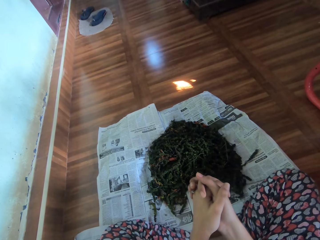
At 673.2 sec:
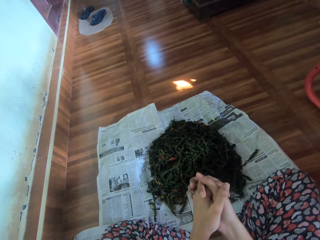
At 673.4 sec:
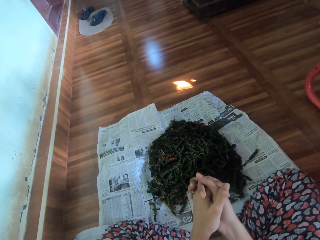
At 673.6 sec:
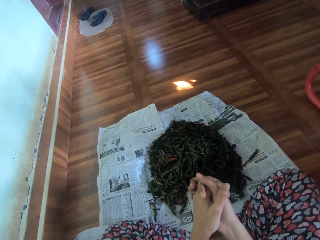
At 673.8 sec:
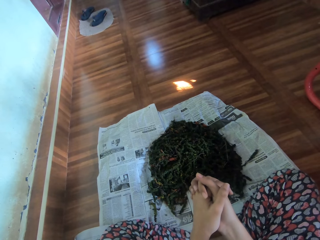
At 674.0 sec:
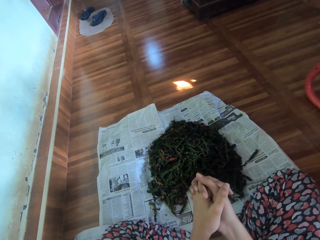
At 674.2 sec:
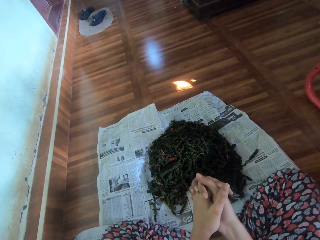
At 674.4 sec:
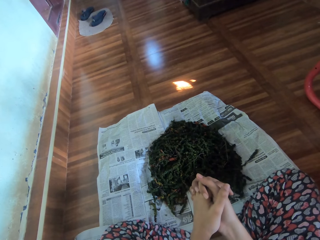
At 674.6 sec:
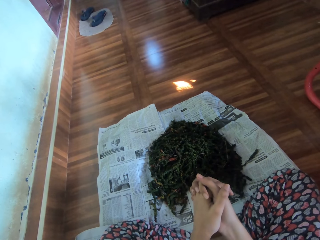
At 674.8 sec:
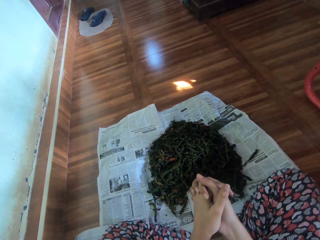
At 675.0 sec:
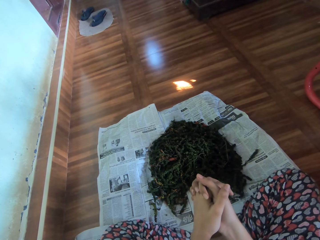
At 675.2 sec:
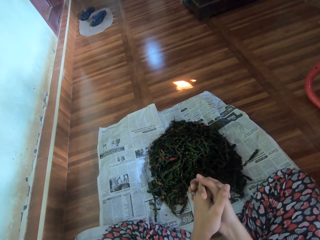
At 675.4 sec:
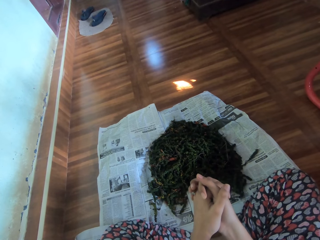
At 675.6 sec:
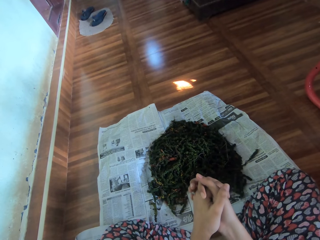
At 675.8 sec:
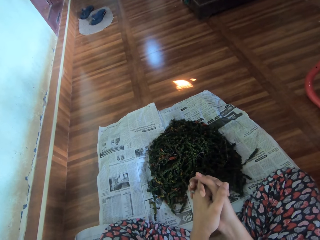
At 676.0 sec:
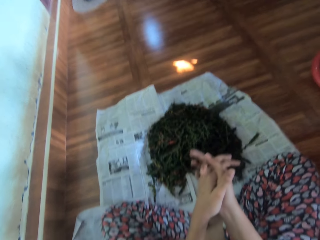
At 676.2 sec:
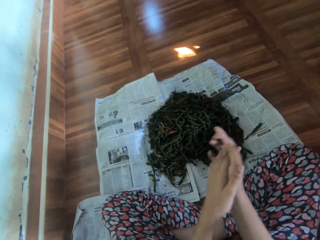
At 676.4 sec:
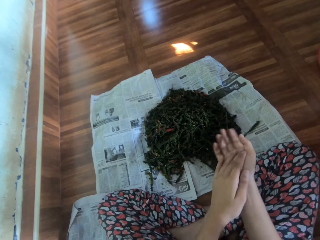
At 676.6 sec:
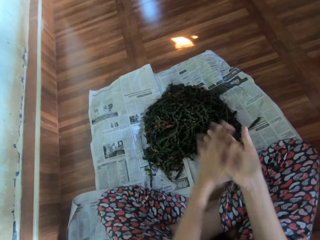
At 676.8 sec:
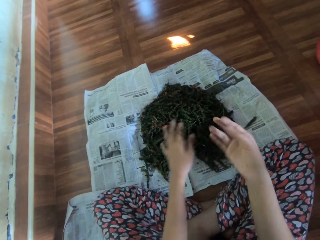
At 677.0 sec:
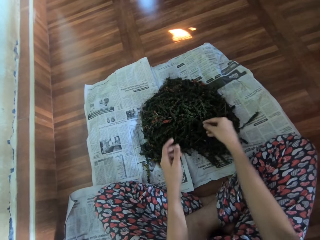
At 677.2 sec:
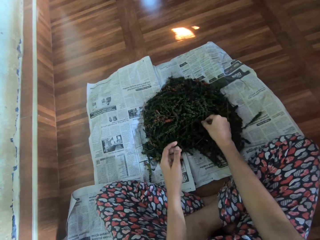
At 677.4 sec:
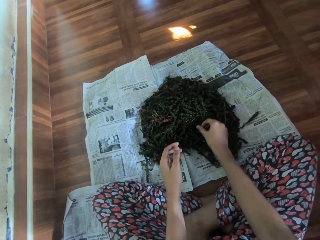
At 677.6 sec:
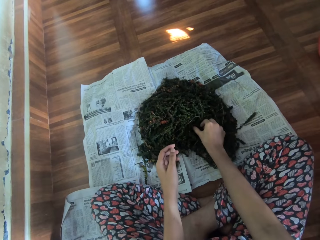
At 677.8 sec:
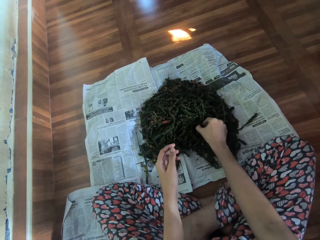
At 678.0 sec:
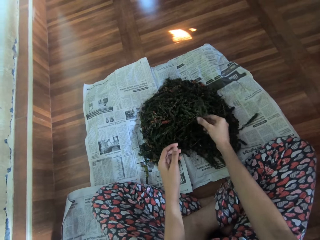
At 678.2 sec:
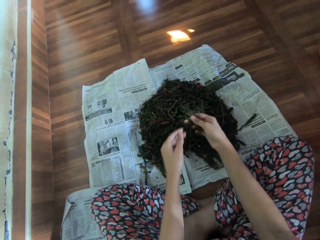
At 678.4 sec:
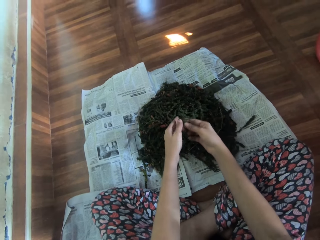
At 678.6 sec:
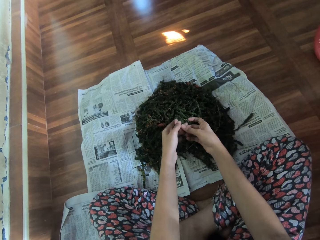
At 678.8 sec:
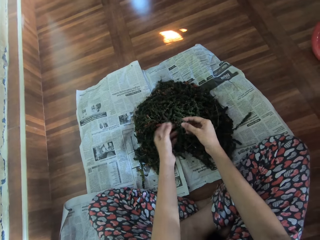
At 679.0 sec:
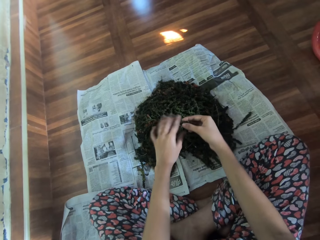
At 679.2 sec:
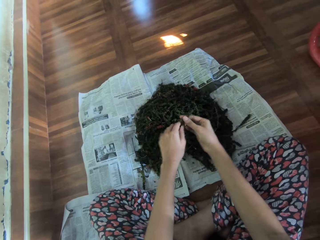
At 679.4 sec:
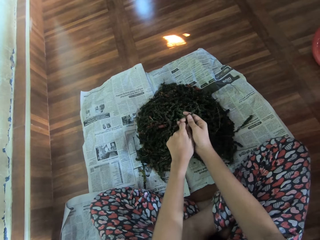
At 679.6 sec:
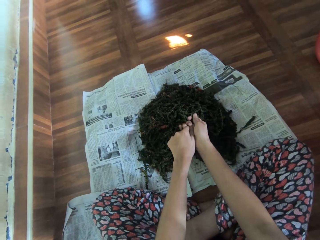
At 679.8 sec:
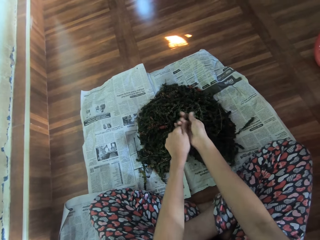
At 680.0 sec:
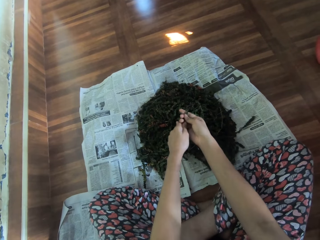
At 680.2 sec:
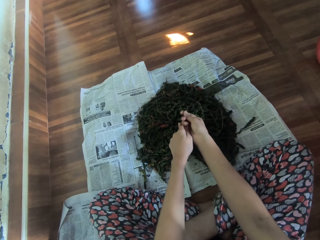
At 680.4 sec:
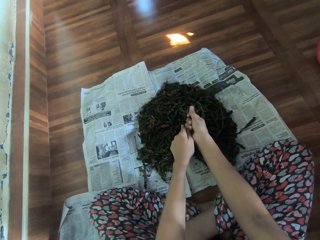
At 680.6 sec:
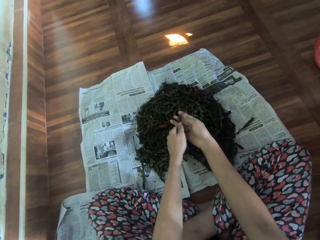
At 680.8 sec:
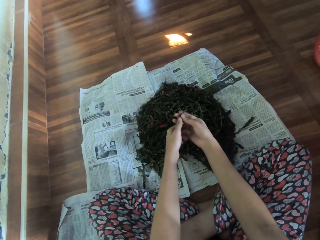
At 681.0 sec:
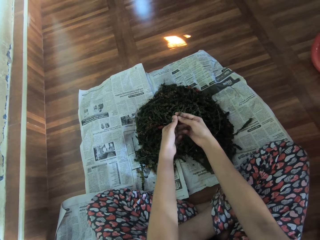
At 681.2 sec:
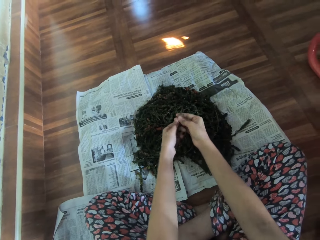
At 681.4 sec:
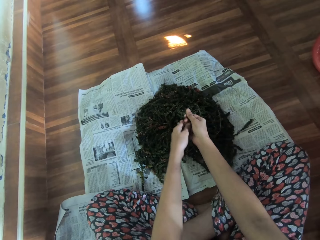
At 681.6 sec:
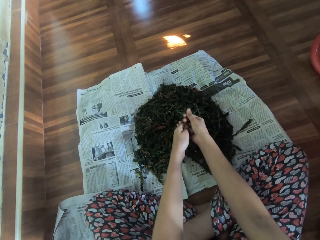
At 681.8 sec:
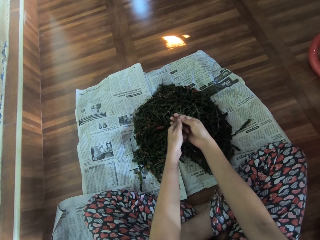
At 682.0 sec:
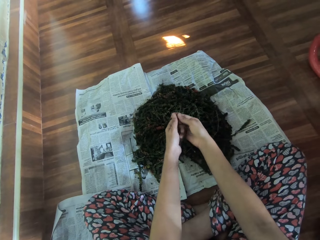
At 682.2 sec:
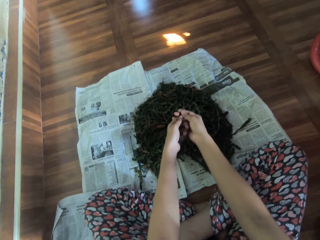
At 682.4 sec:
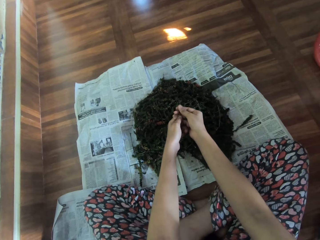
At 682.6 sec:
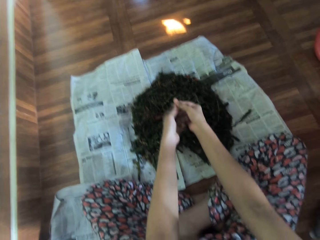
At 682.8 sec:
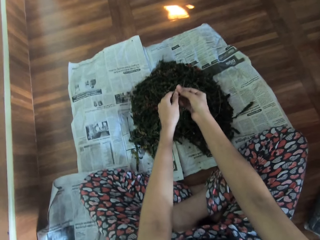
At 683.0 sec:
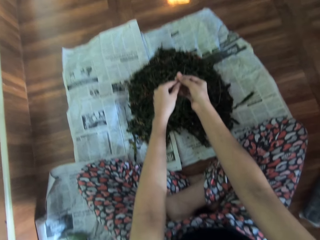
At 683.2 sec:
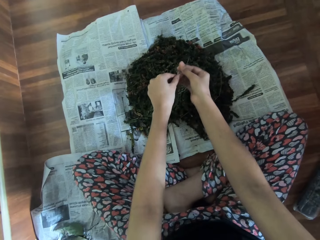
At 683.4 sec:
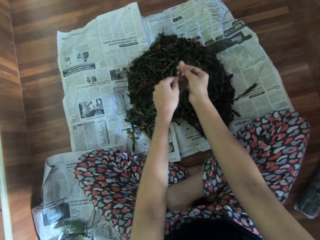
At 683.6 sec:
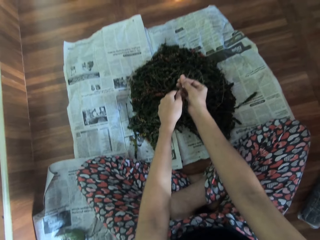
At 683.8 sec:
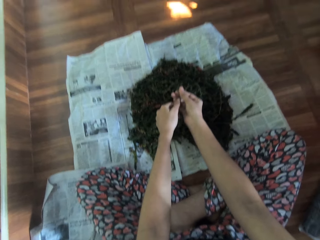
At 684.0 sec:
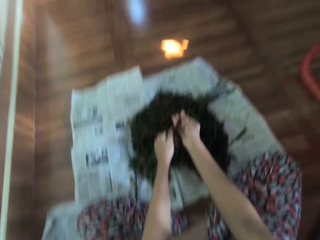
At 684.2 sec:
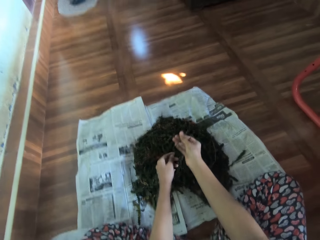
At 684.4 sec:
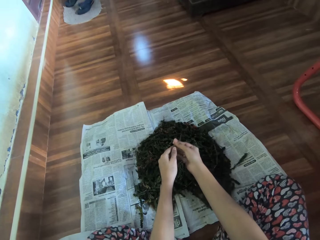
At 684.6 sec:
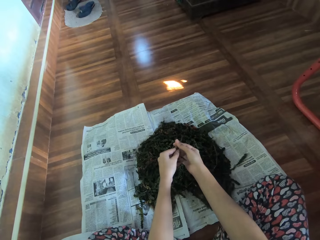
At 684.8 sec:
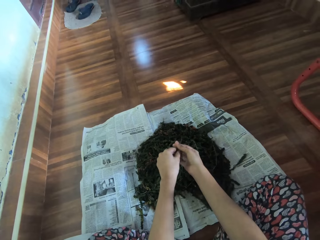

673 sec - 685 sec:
The camera wearer picks a dried marijuana or herb from the newspaper on the floor with her right hand. She pulls the dried marijuana off the stem onto the newspaper with both hands. She scrubs off the outer core of the herbs with both hands.

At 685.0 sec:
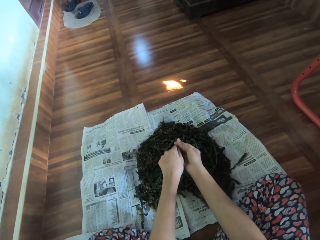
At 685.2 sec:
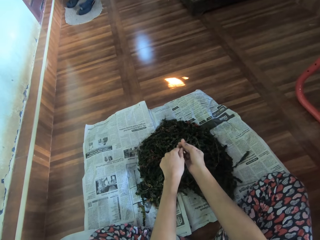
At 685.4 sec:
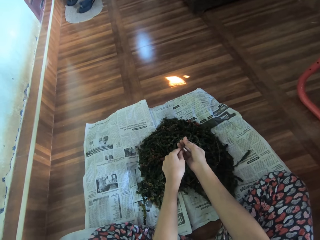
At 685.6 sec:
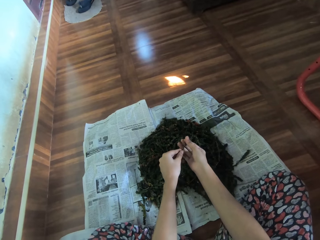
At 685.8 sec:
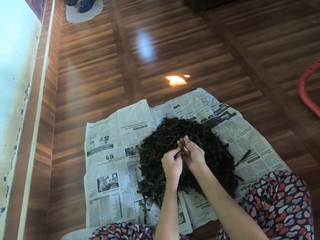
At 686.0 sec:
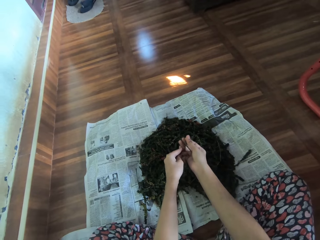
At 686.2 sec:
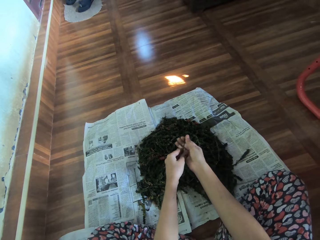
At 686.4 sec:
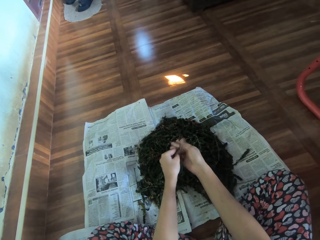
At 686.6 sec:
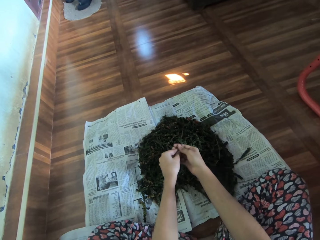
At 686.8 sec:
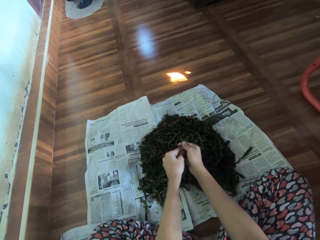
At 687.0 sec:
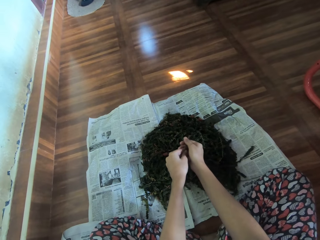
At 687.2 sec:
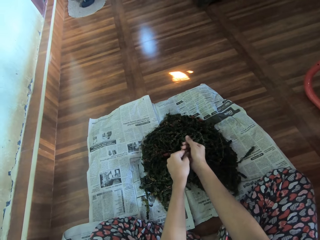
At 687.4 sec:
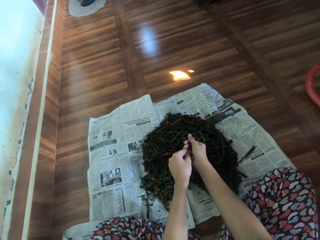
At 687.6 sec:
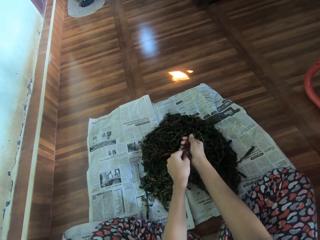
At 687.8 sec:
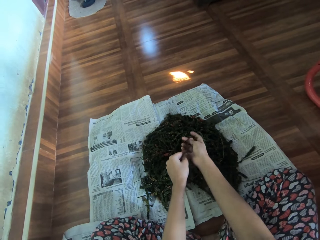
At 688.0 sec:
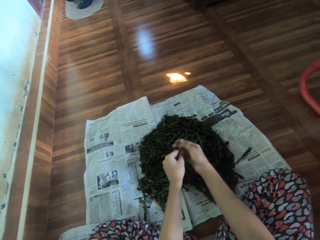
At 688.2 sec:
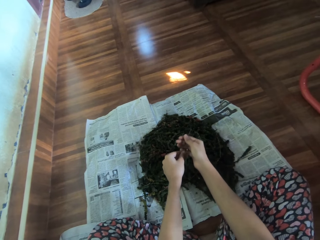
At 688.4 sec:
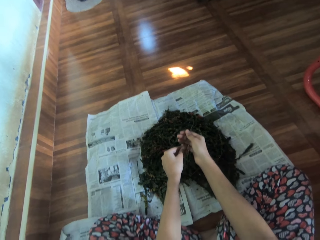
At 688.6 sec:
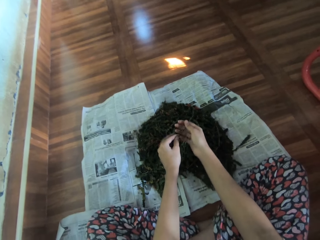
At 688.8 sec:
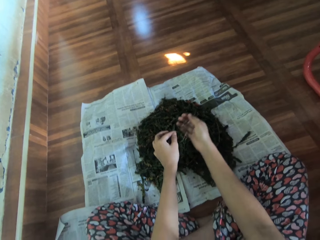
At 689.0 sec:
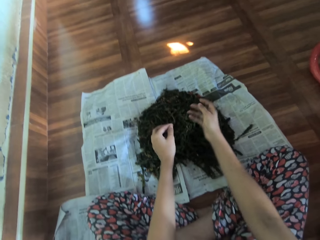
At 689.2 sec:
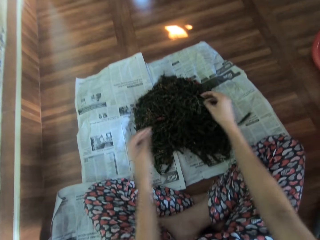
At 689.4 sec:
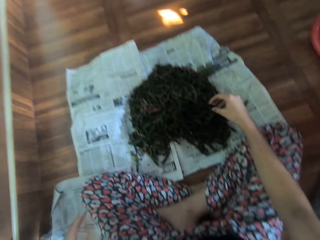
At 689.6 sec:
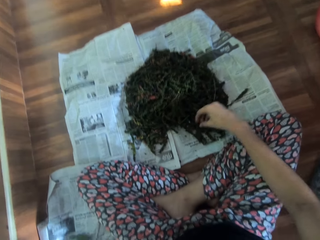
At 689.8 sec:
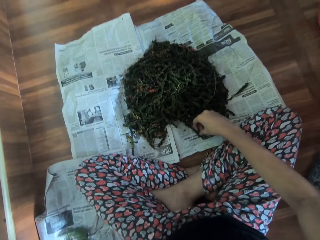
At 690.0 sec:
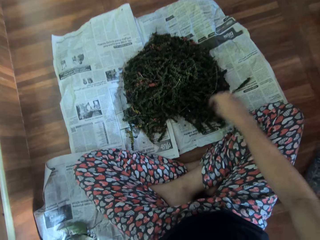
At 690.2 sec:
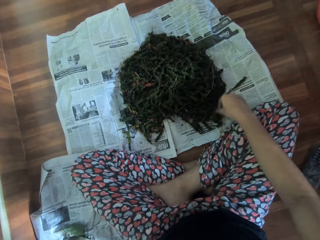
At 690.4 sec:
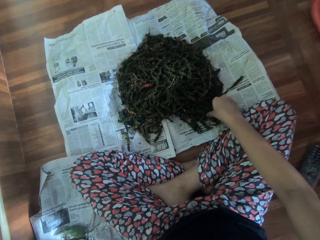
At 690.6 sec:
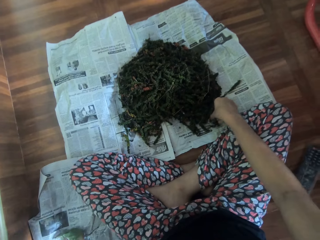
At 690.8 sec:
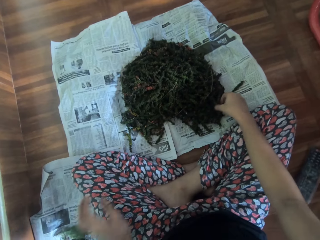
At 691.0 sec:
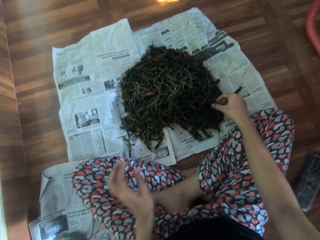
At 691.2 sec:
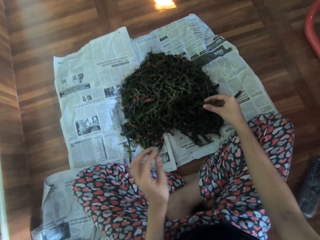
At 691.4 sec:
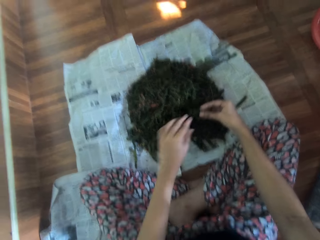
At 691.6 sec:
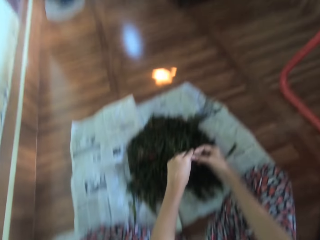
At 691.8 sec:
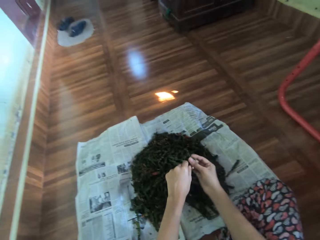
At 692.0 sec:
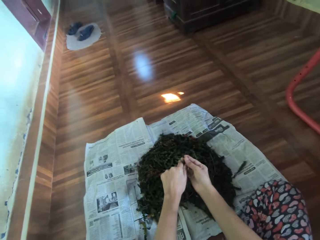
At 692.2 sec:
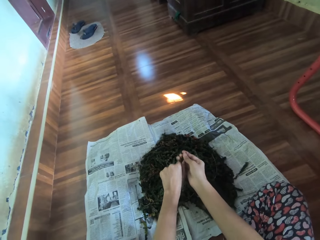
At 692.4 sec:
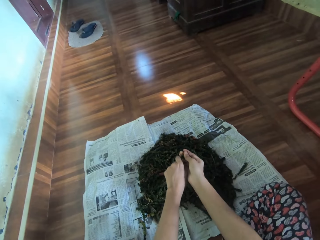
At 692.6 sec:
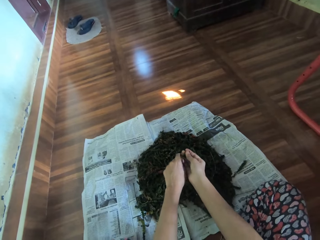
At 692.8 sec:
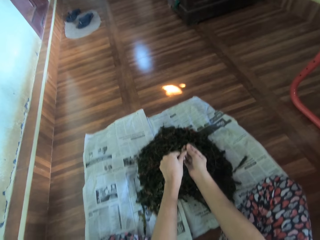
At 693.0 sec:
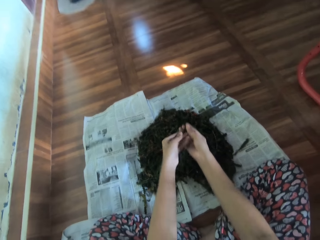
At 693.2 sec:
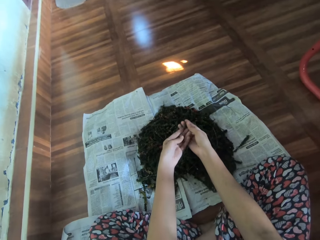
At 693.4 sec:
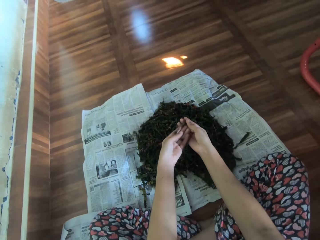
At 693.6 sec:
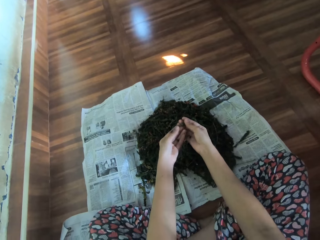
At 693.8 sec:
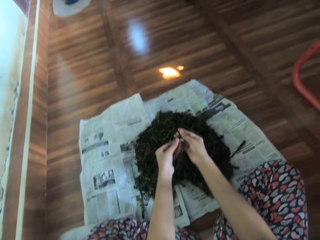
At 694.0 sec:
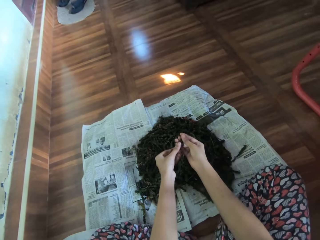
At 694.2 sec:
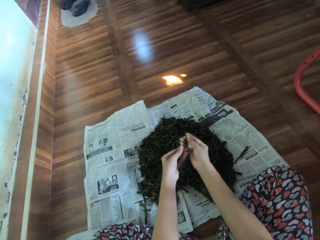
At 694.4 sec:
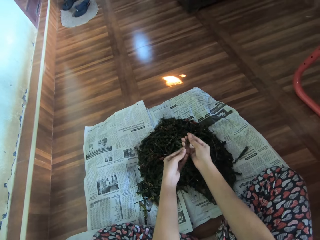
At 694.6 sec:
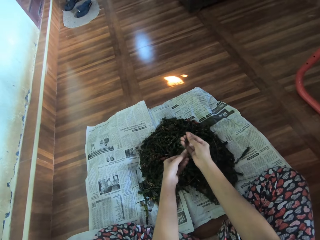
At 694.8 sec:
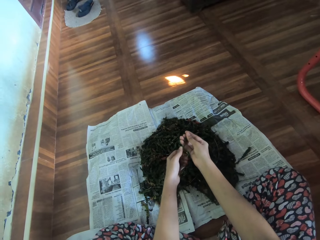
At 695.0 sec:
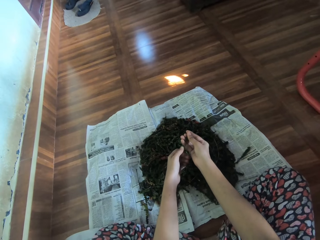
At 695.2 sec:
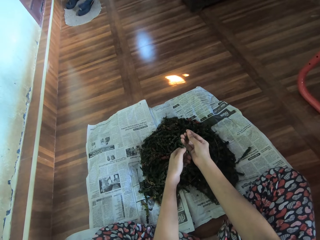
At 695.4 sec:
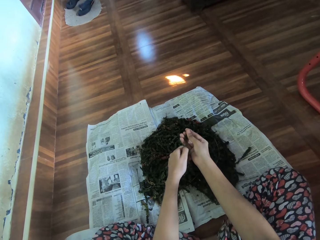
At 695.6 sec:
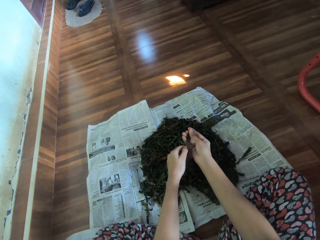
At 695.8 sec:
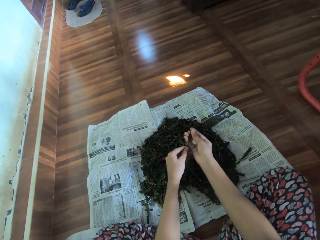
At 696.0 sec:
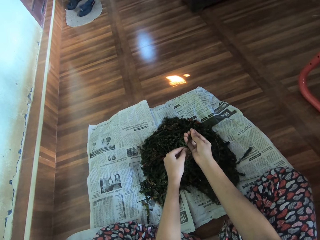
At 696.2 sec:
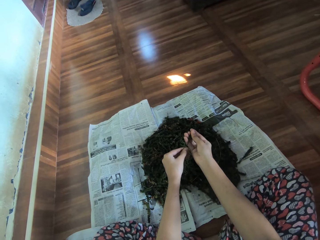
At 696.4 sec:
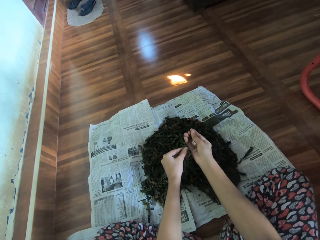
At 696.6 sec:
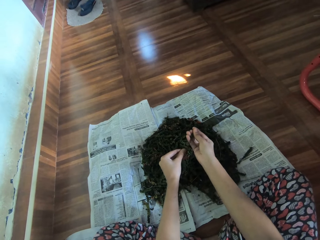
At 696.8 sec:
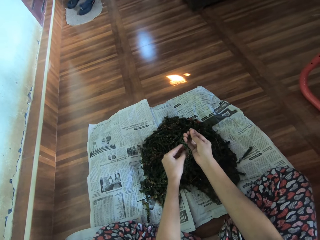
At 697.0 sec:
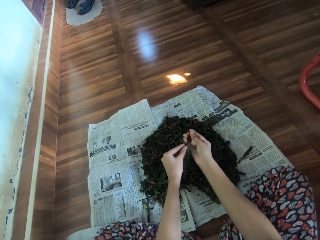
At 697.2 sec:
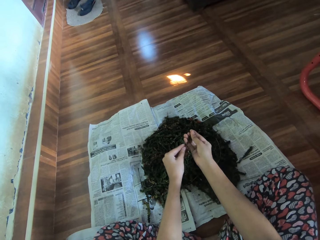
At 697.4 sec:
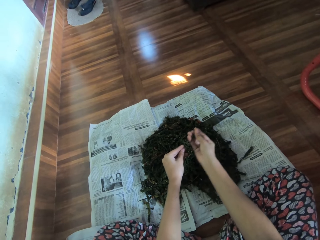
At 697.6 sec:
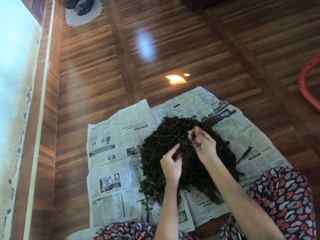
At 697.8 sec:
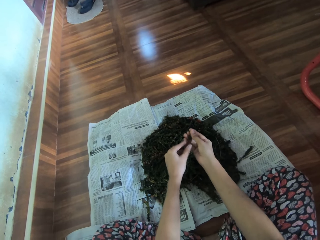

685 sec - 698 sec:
The camera wearer drops the stem on the newspaper on the floor with her left hand. She puts the herbs aside with the left hand. She picks a dried marijuana from the newspaper on the floor with her right hand. She pulls the dried marijuana off the stem onto the newspaper with both hands. She scrubs off the outer core of the herbs with both hands.
